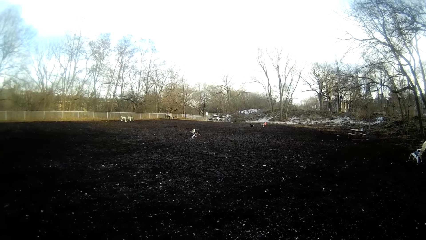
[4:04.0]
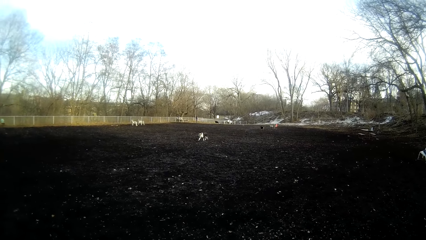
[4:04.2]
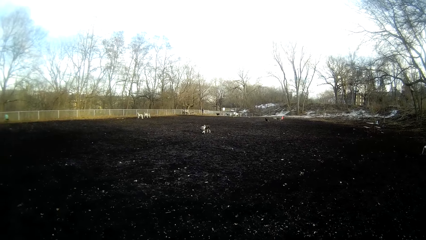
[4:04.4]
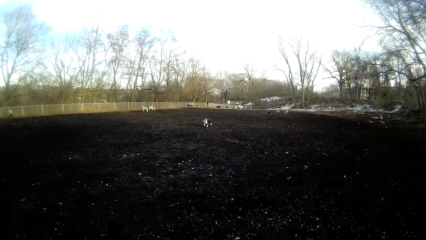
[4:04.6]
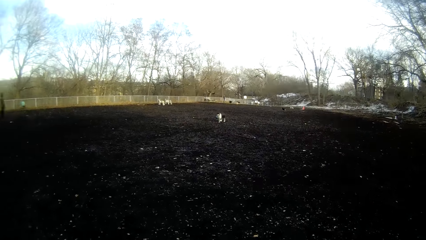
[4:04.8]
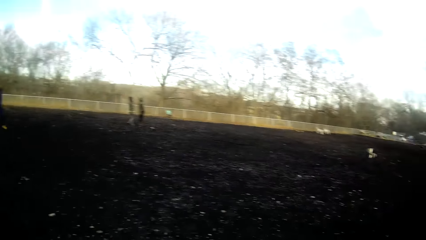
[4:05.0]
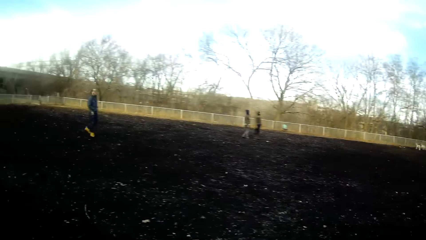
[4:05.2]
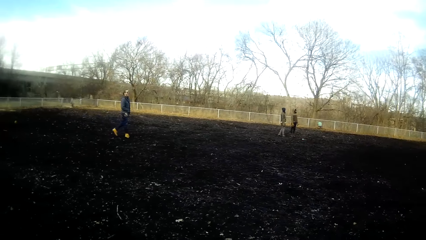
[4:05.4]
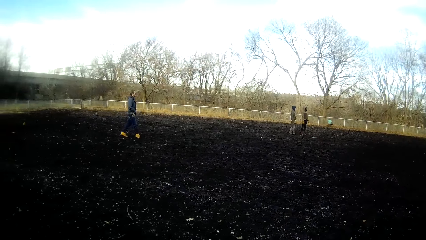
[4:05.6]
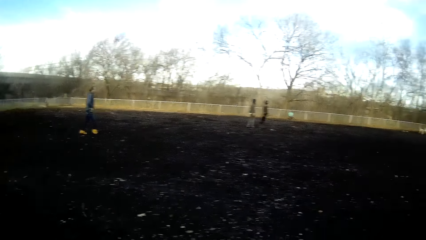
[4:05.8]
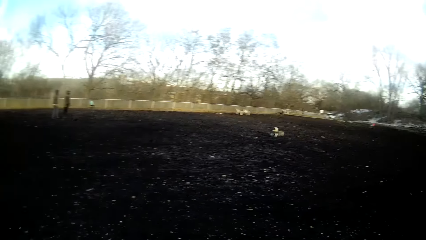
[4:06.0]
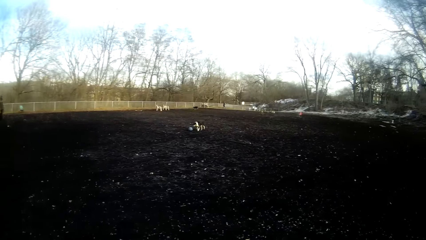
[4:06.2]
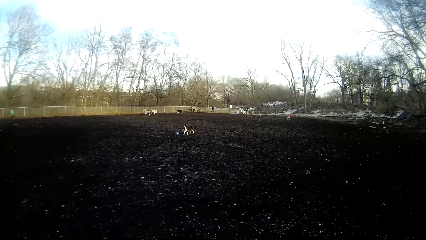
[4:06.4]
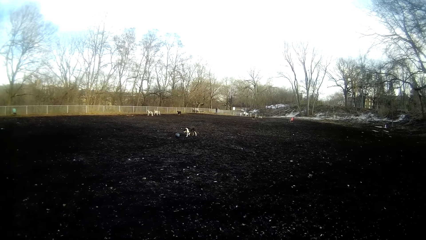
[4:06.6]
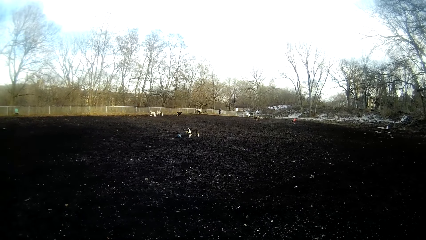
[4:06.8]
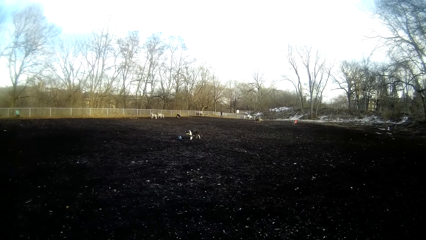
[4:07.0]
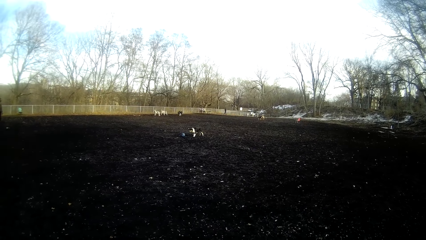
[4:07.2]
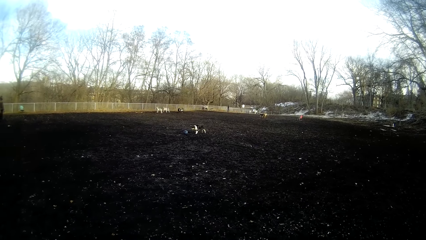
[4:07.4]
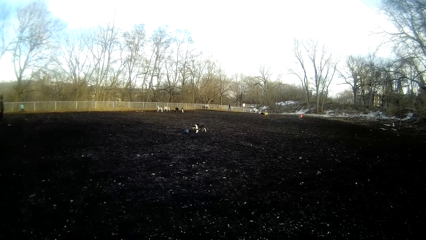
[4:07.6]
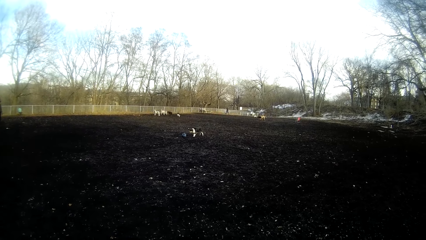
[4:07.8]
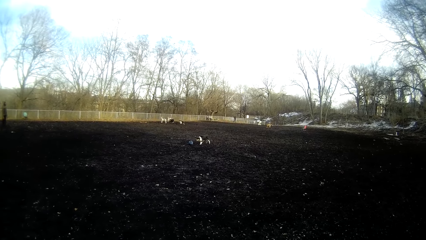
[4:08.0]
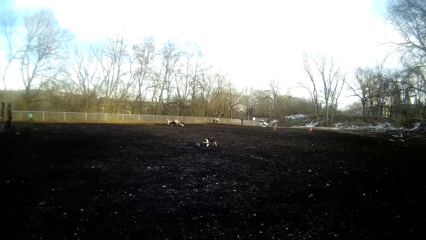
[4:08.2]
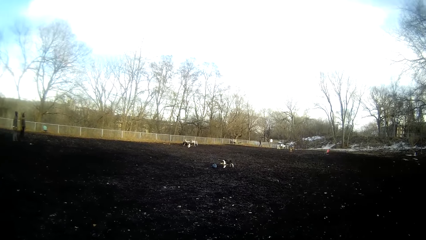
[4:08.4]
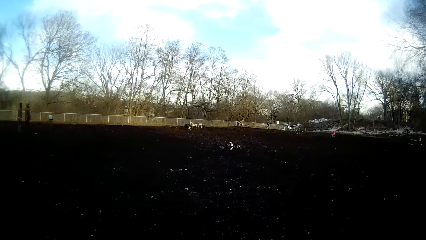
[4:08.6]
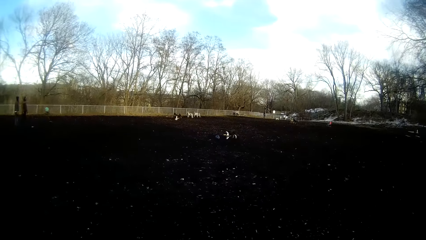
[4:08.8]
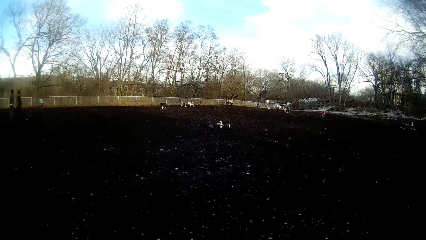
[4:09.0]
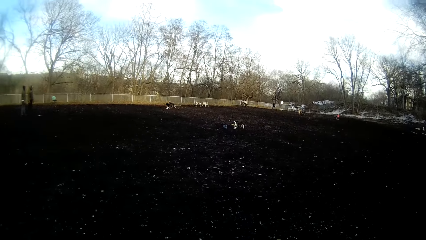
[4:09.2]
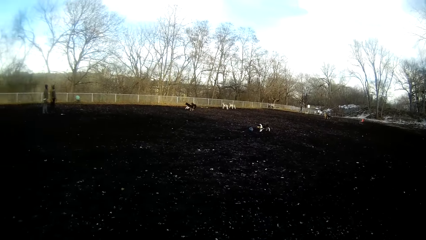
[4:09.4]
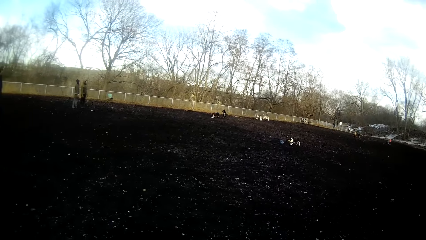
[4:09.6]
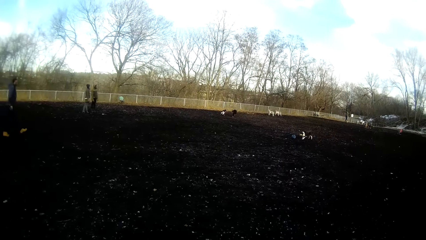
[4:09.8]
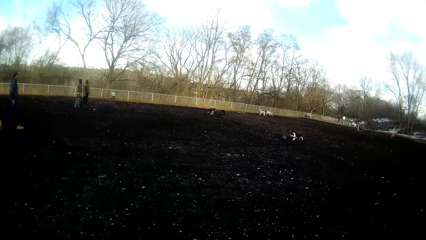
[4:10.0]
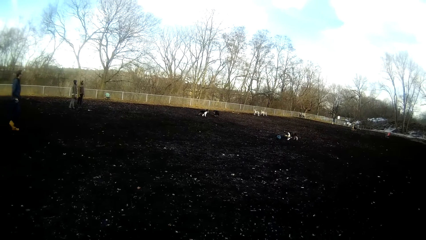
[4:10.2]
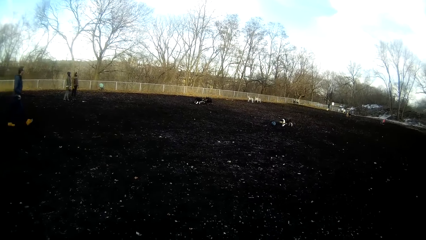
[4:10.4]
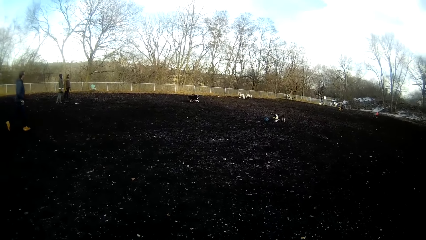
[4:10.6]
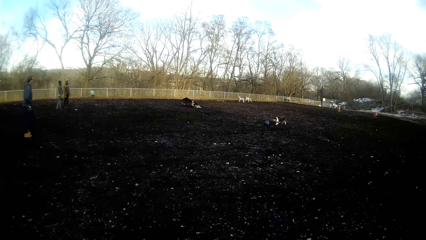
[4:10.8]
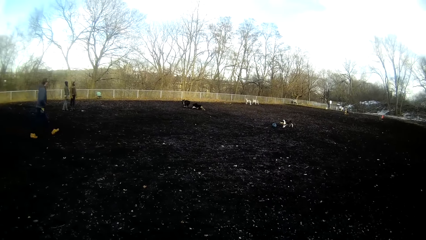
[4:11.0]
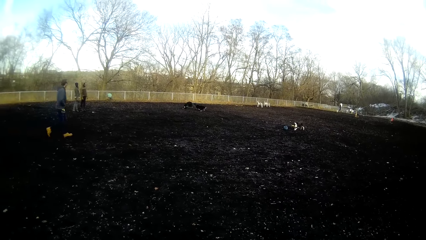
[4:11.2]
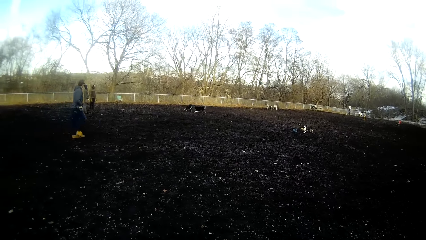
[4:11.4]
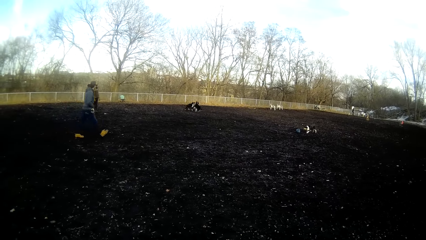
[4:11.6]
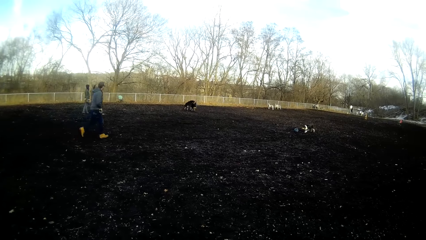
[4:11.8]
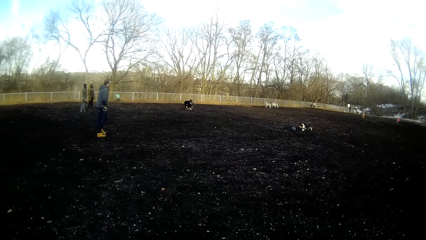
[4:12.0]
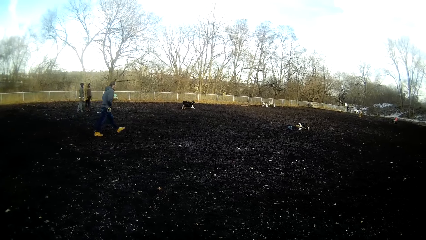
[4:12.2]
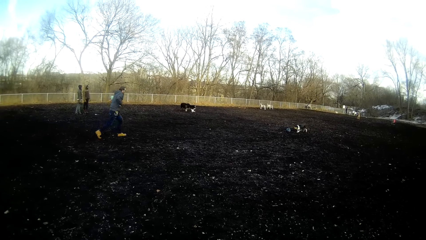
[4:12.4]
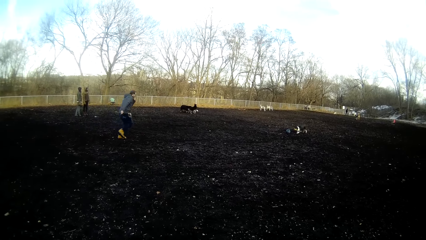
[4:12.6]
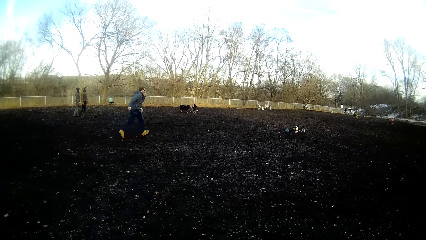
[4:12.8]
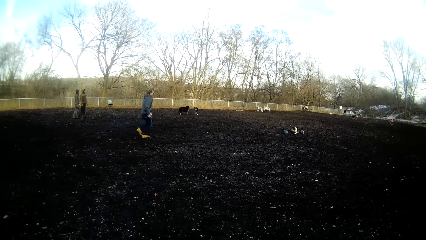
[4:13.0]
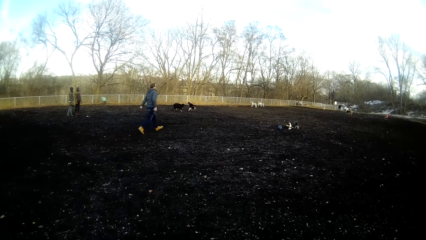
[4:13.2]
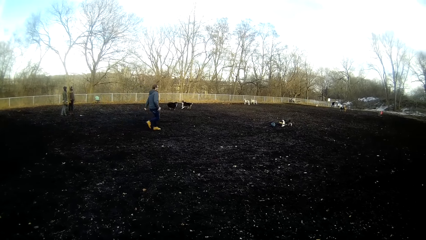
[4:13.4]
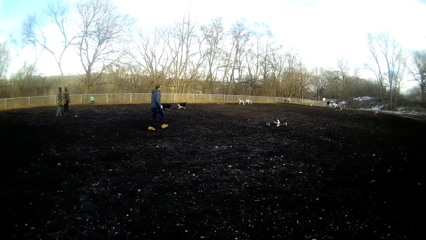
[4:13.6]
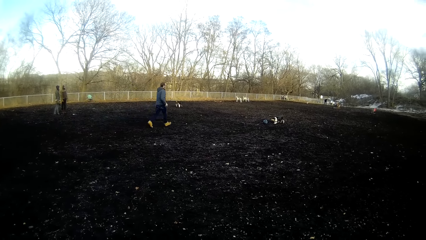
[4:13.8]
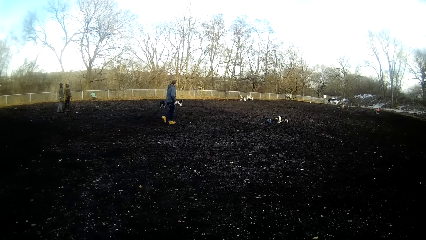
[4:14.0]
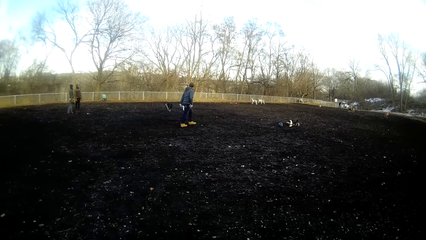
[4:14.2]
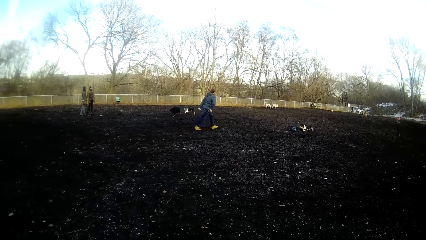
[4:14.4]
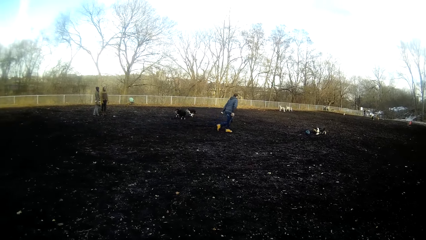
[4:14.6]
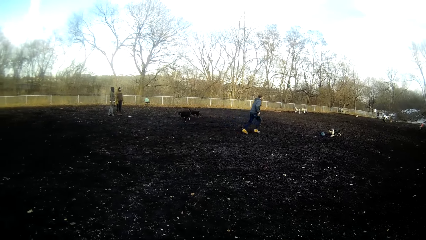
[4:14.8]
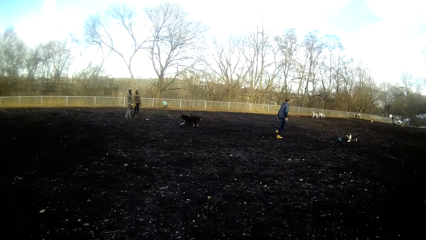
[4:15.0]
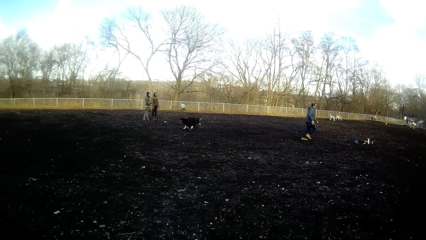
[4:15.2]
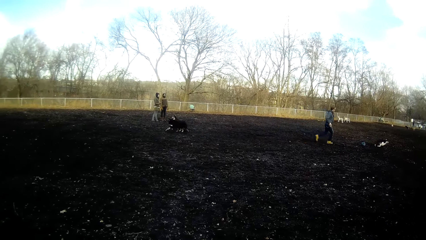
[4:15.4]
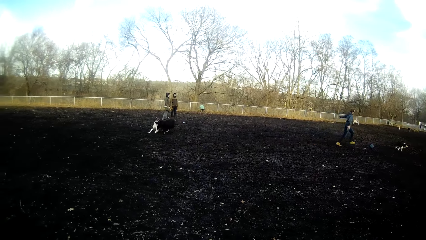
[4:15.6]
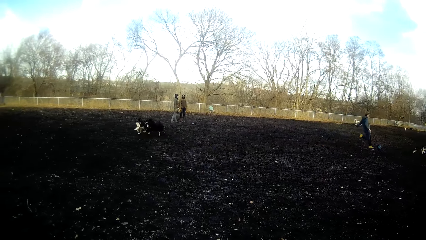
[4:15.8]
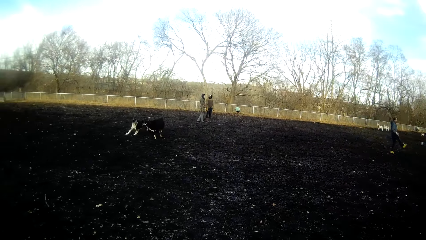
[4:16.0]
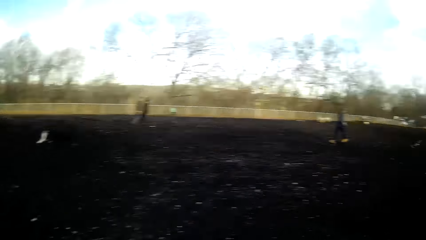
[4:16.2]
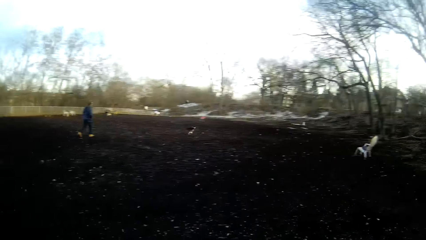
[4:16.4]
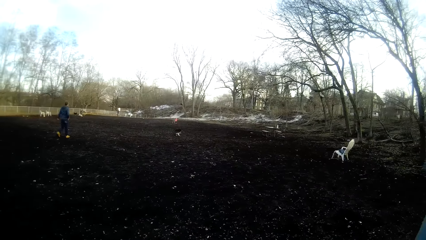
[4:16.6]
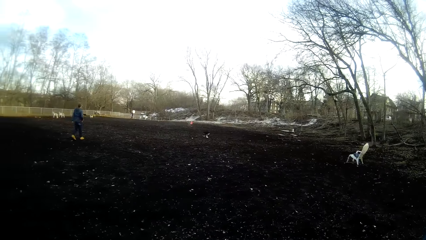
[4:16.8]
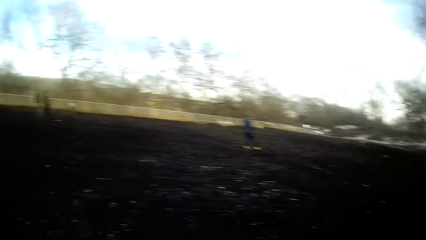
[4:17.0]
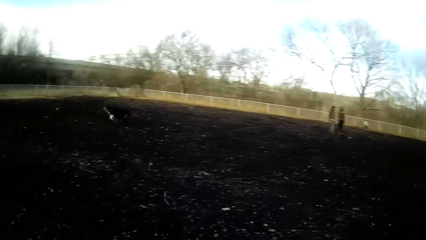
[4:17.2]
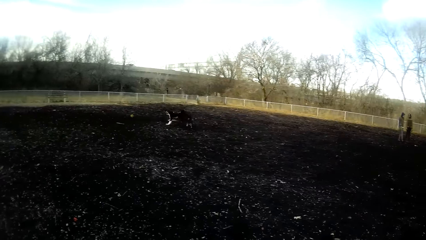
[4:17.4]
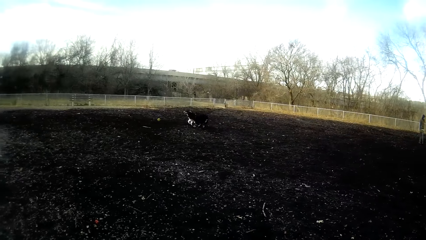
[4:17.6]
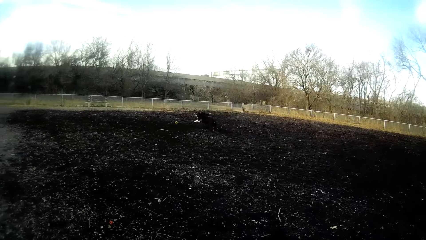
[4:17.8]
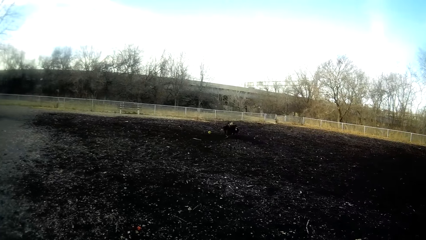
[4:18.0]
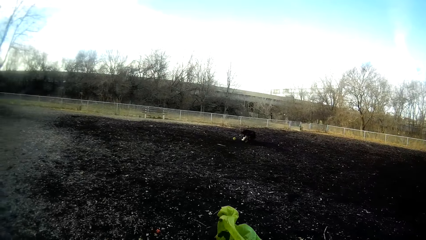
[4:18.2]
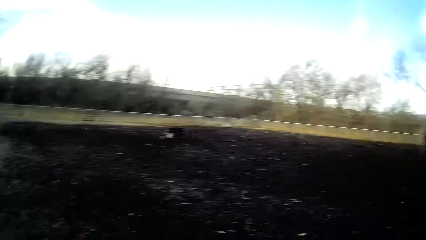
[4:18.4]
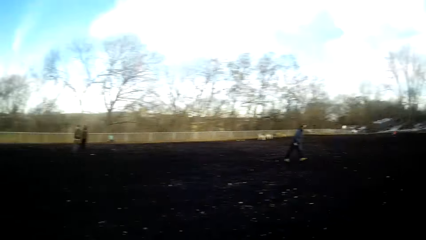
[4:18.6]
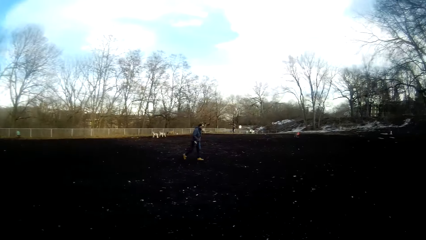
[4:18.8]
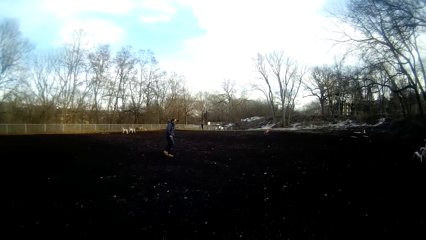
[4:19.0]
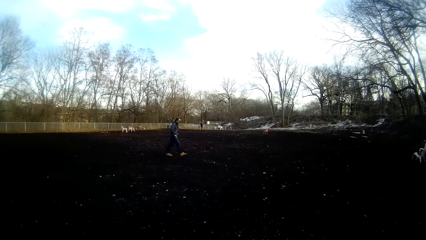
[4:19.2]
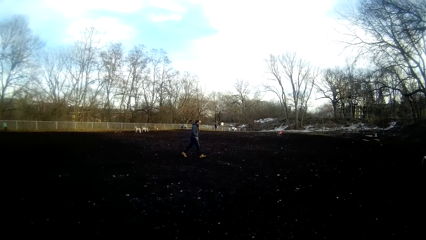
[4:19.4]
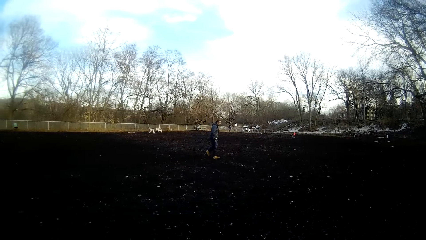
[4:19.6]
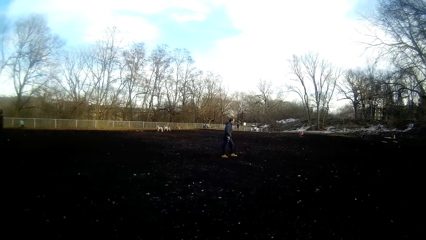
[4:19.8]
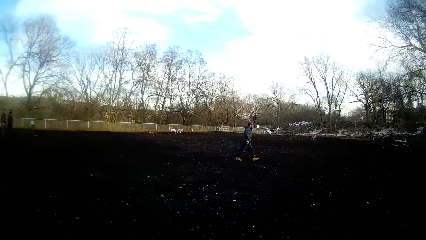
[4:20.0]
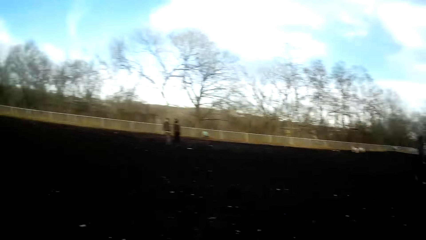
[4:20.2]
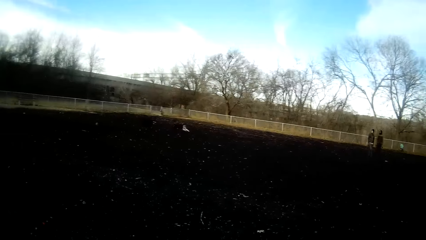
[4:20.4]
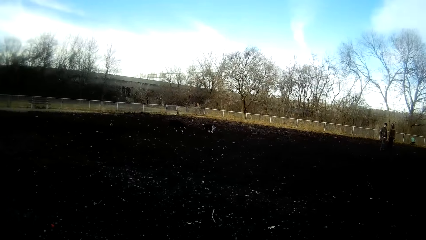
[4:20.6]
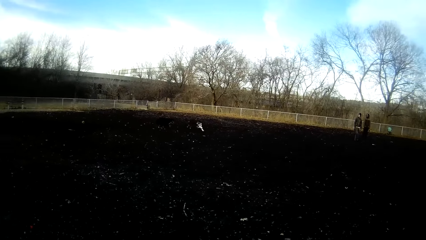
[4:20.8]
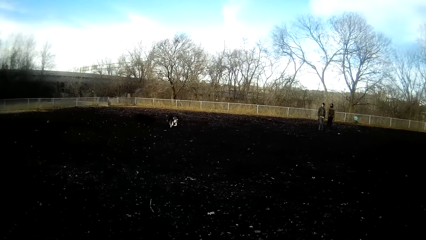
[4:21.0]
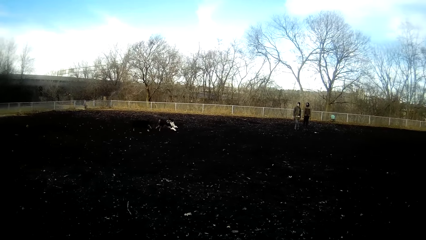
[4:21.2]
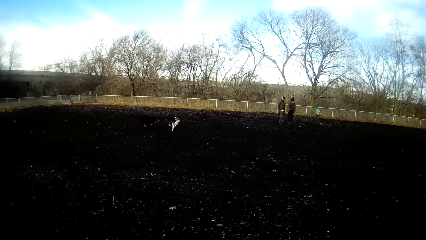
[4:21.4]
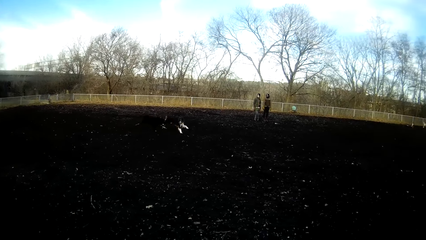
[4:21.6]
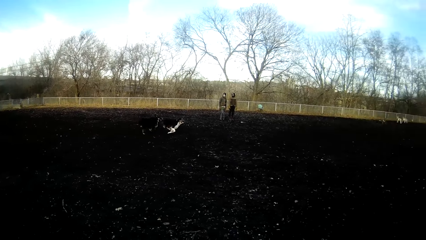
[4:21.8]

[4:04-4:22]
The camera wearer looks at a man. They look at the dogs. A dog and another dog play together on the field.
